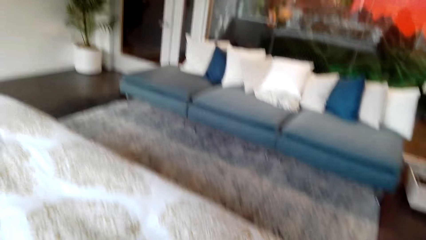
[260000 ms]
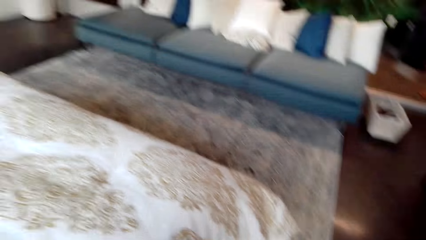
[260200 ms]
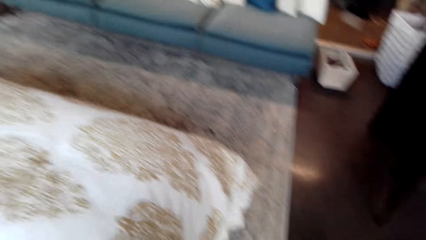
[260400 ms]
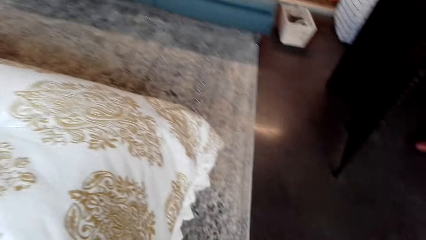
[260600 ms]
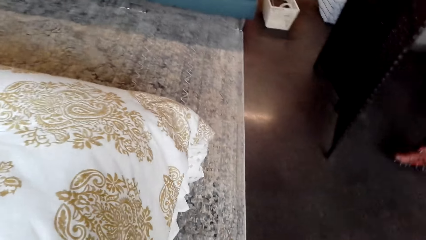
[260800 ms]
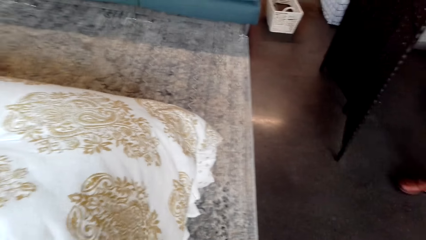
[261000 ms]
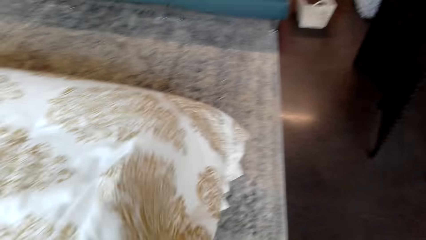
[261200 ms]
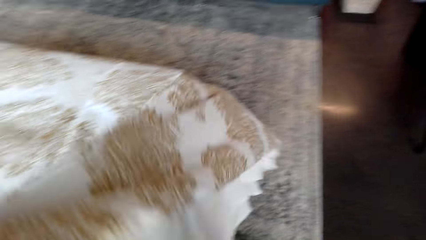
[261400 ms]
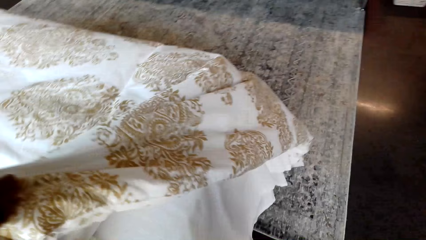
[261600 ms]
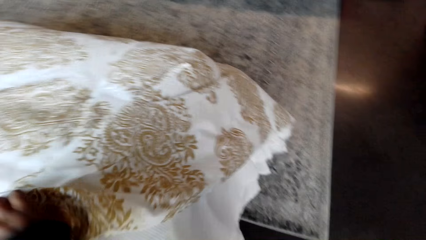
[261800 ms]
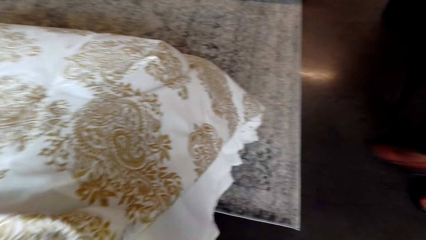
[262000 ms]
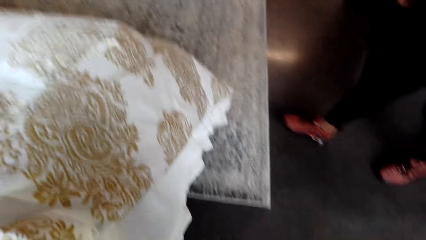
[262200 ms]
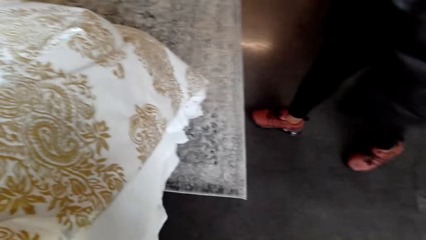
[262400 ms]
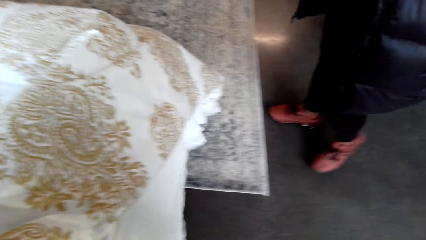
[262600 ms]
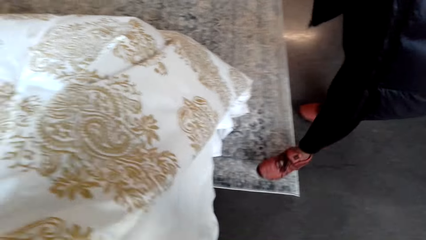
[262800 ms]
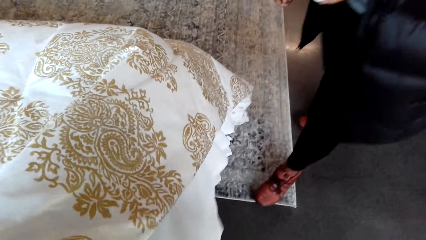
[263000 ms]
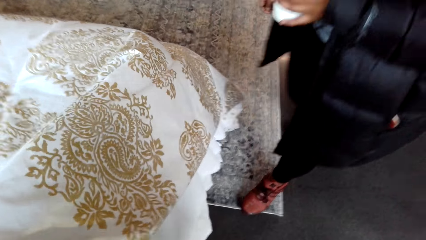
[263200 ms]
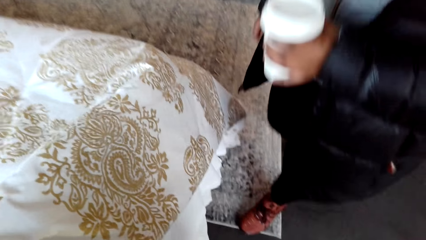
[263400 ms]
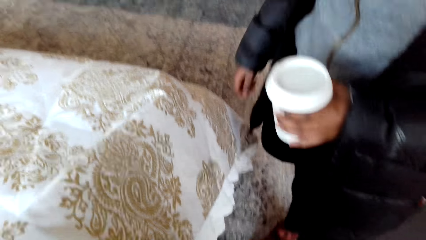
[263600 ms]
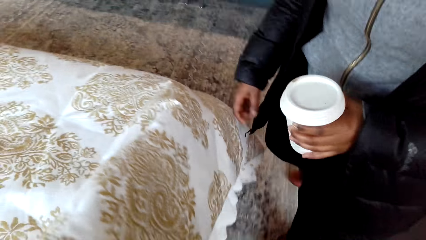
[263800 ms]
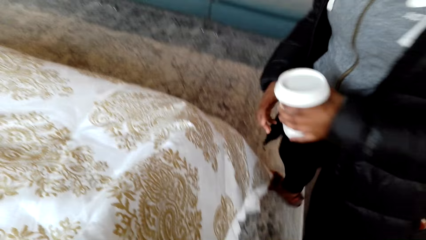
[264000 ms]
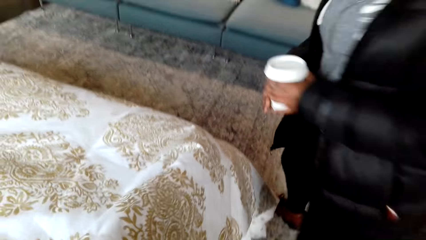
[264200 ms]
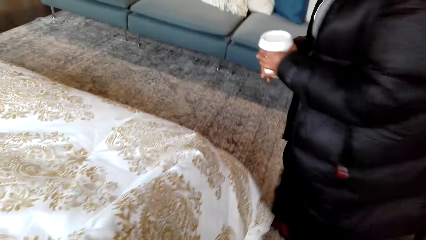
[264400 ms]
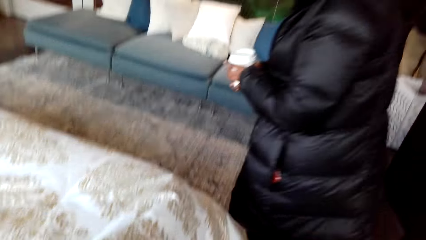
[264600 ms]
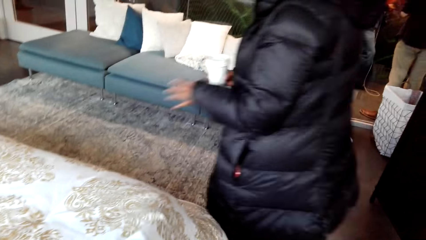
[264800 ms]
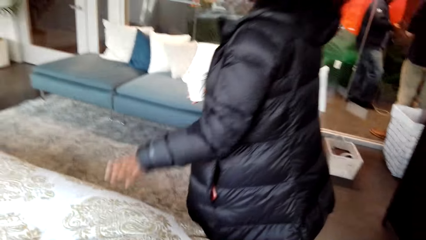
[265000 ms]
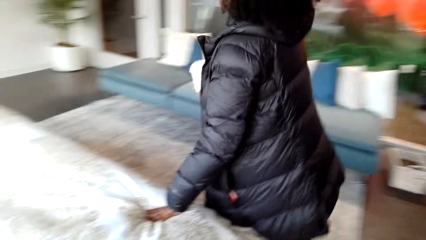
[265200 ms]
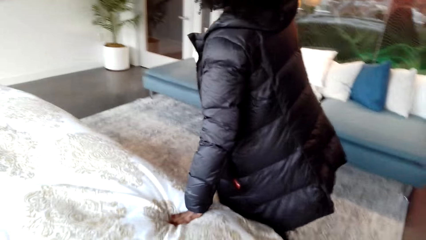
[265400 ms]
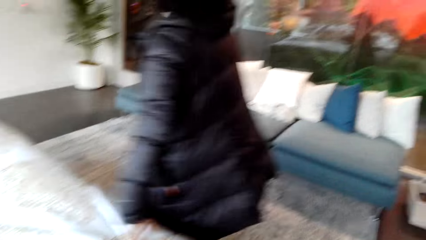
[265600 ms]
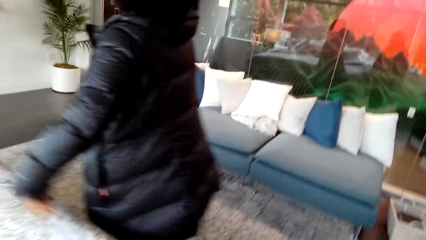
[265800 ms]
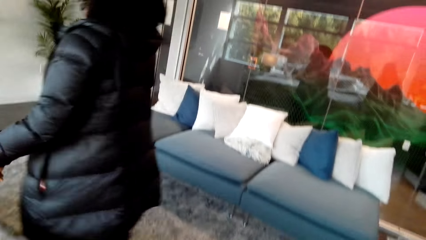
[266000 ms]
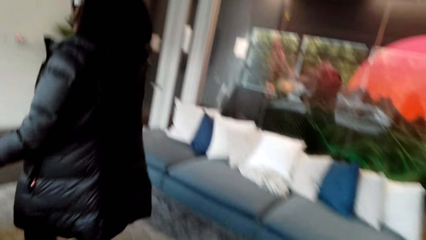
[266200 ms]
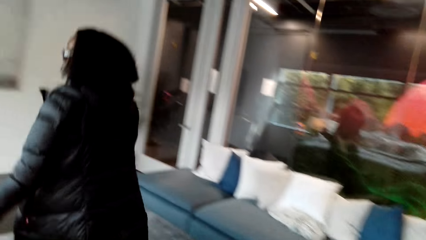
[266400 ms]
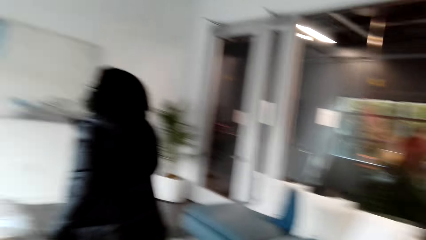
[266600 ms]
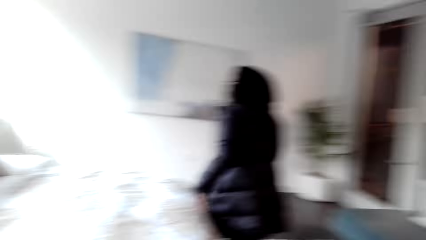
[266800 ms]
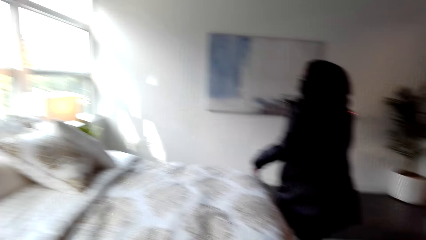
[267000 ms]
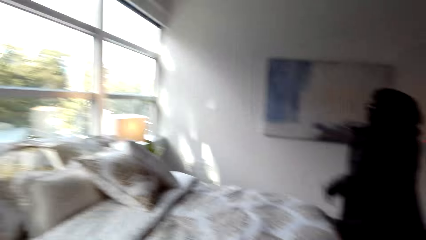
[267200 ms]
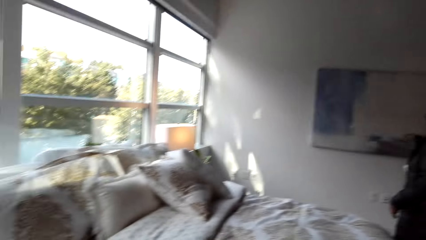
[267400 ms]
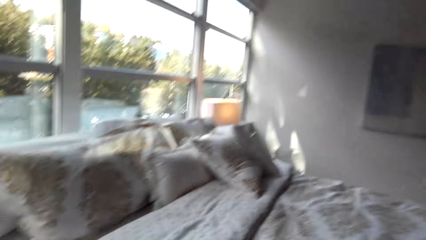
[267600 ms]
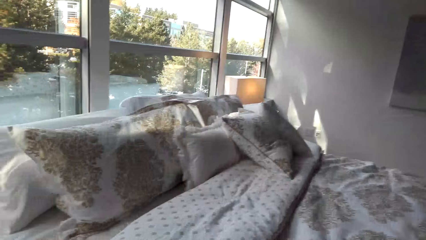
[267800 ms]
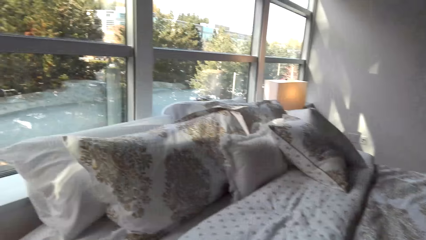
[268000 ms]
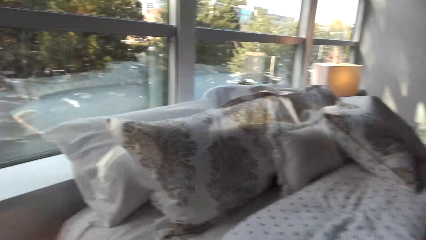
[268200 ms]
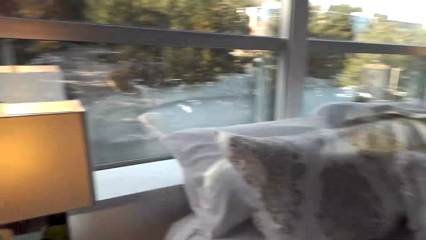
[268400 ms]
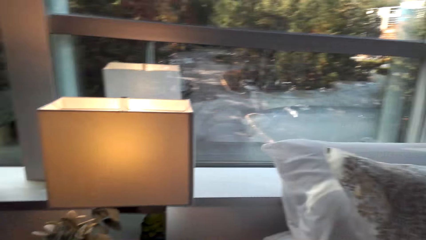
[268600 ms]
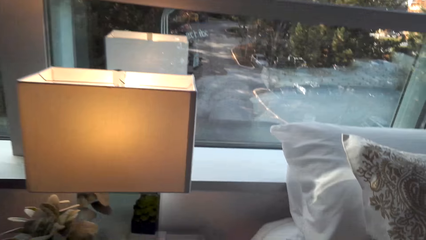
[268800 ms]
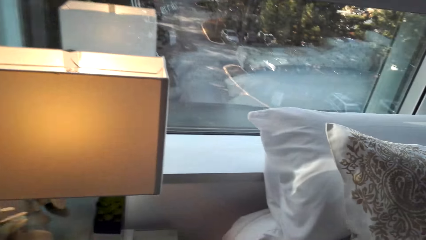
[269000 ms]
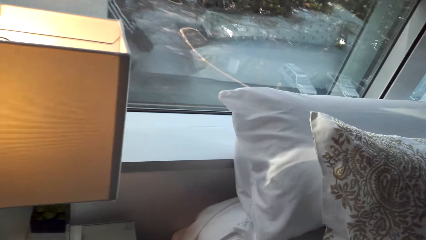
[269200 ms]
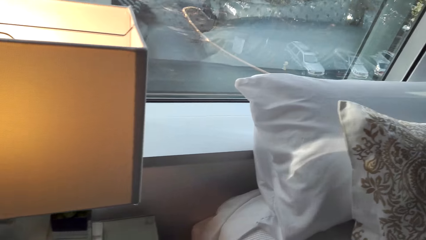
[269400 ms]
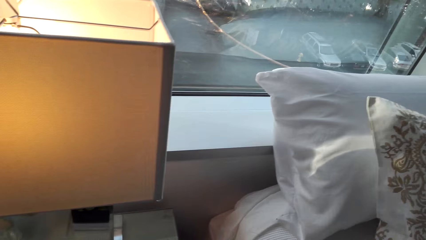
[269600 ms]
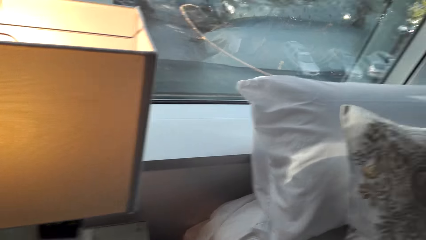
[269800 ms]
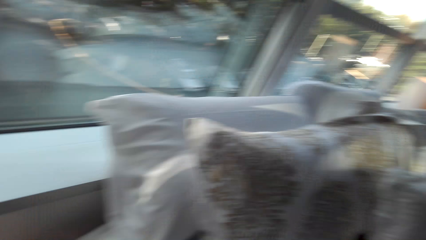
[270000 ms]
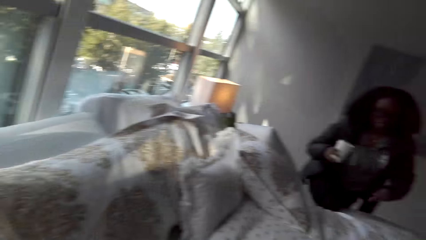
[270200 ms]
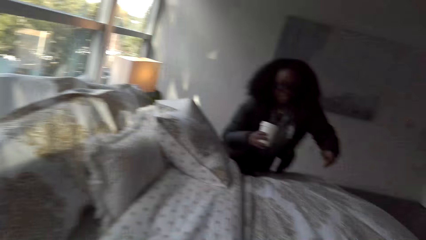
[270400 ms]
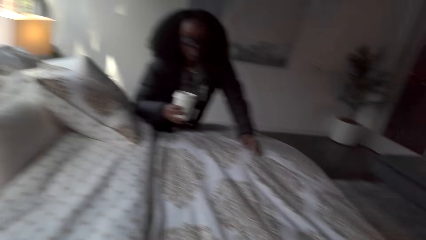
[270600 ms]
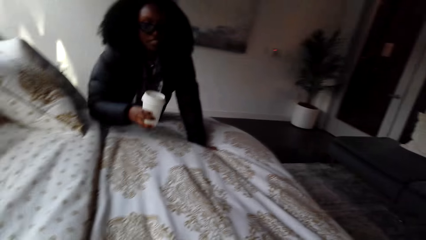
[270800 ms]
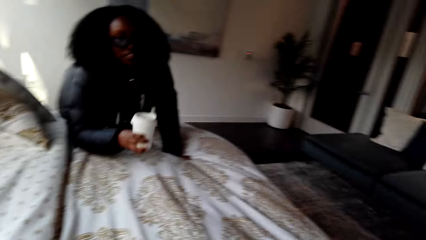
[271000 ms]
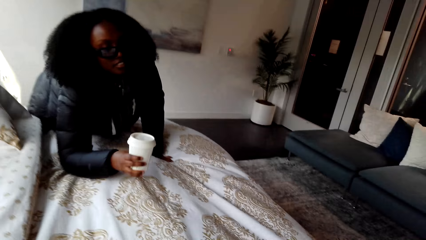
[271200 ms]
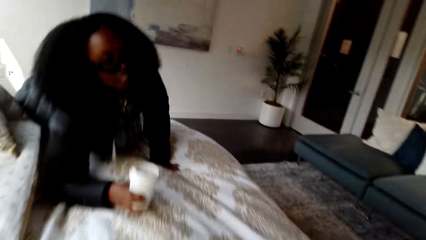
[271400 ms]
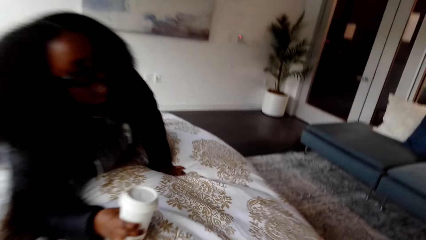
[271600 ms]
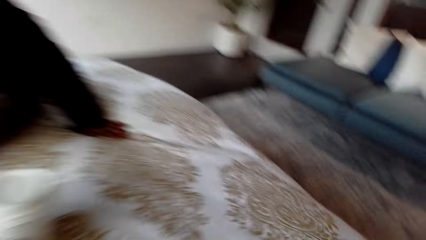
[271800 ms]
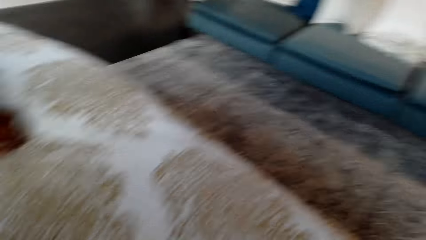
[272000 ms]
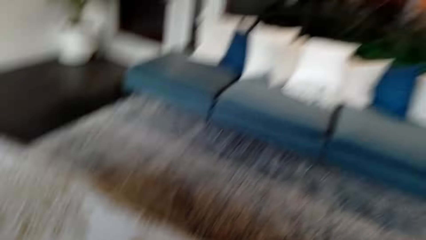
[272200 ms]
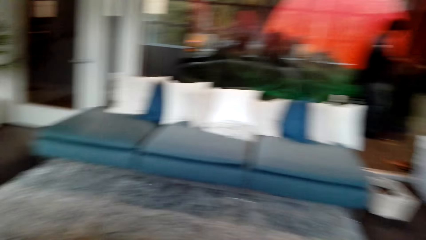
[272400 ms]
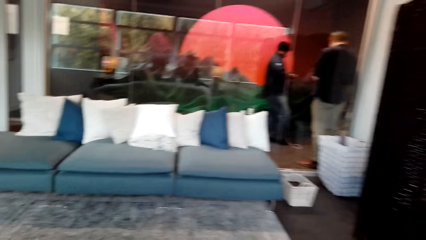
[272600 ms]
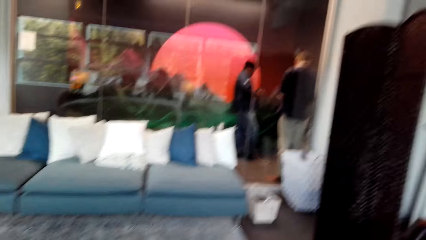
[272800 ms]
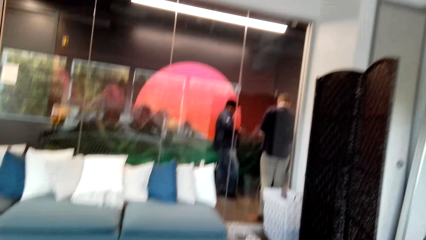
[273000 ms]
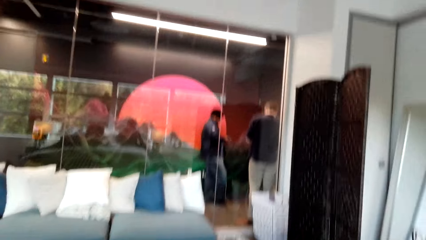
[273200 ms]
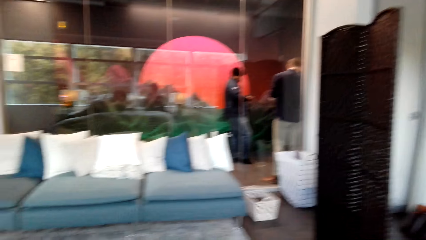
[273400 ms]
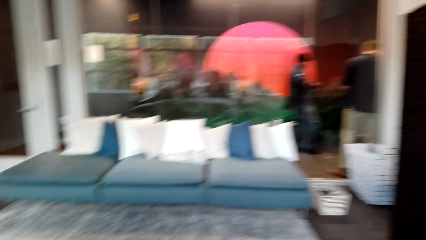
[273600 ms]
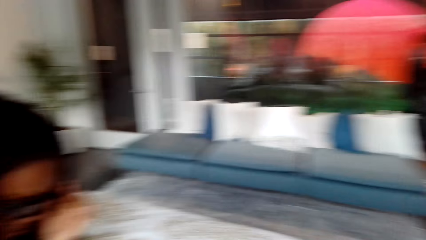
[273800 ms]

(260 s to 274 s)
The camera wearer talks to the woman. They touch the duvet, laugh, and hold the bed. The woman talks to the camera wearer and walks. The camera wearer talks to the woman. The woman talks to the camera wearer and walks. The camera wearer talks to the woman. They talk to the woman again and look around. The woman talks and sleeps on the bed. The camera wearer looks around.

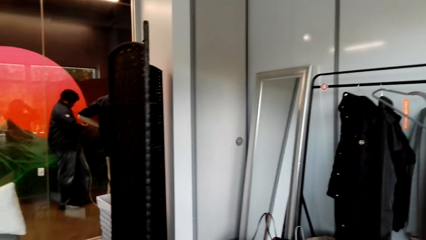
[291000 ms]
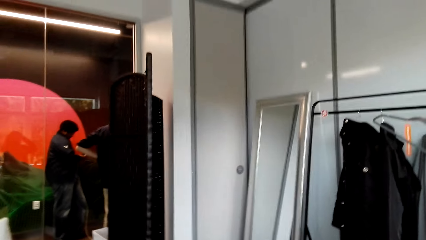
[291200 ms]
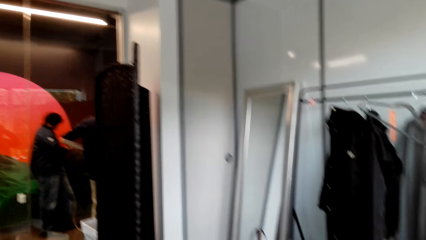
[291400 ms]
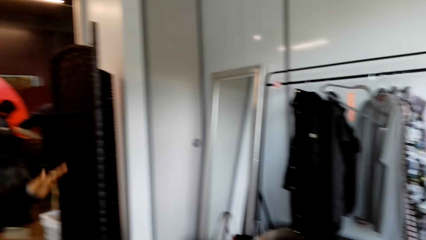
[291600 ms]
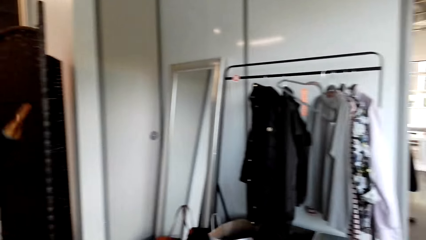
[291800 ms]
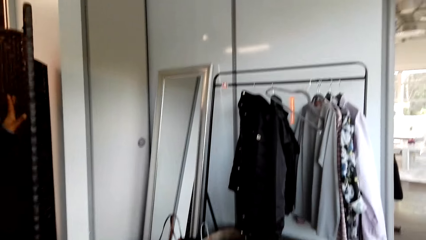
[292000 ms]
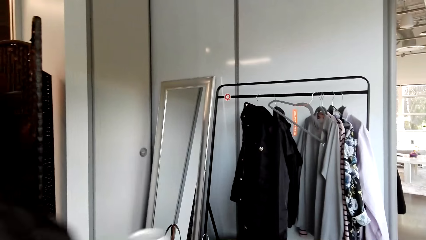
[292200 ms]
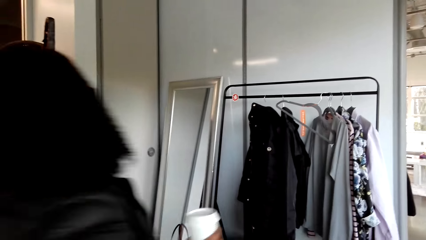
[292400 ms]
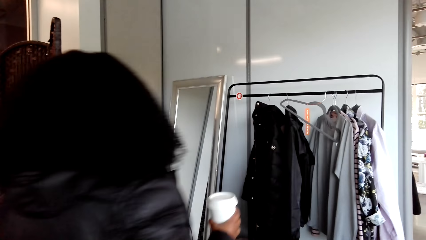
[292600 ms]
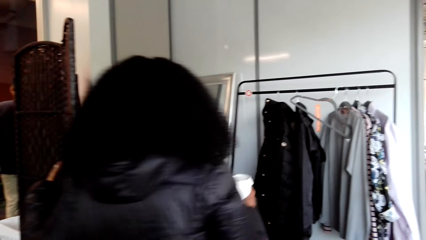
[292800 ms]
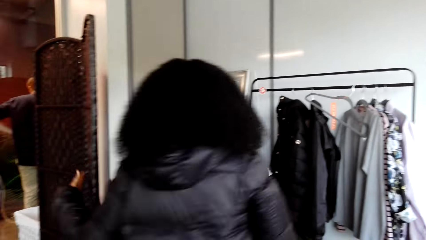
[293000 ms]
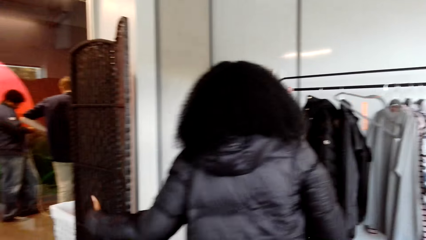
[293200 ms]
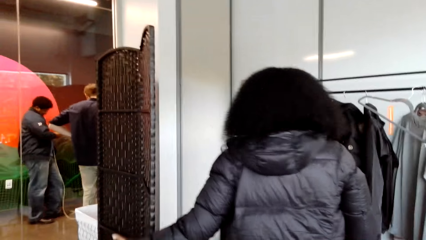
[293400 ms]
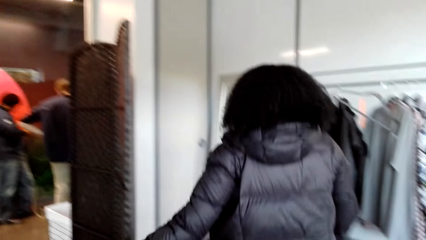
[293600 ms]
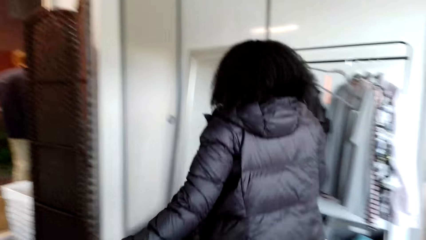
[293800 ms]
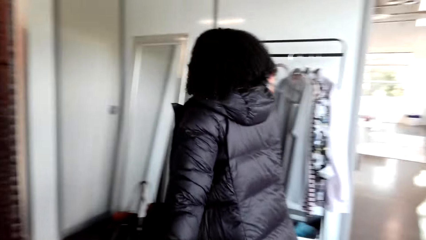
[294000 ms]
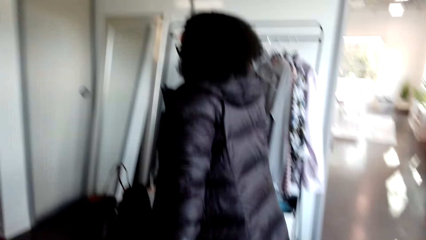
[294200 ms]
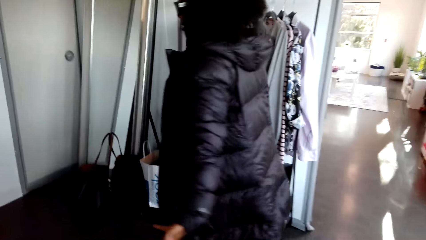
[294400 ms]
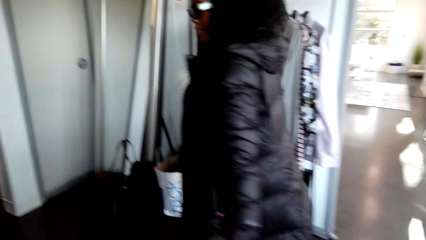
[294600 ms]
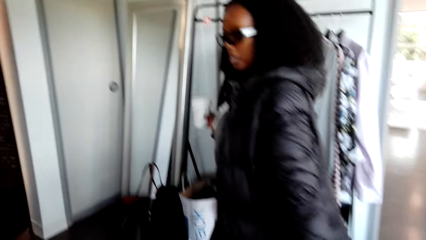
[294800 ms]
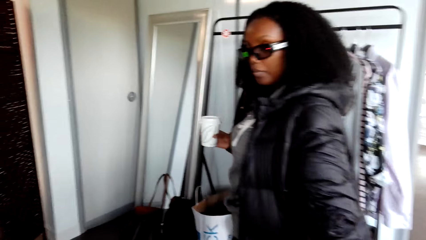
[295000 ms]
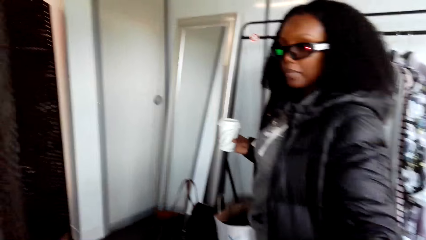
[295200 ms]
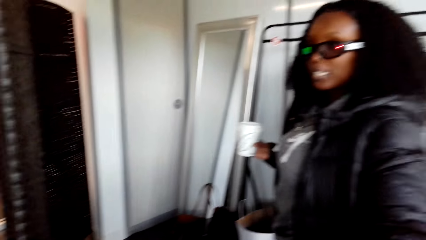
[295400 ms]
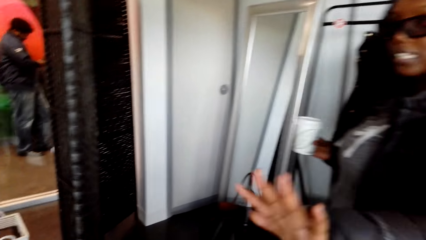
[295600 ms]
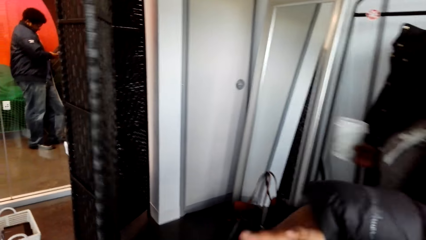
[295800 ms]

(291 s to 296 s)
The woman talks to the camera wearer. She talks to the camera wearer again and touches something with the left hand. She walks around. She talks to the camera wearer. The camera wearer talks to the woman.
